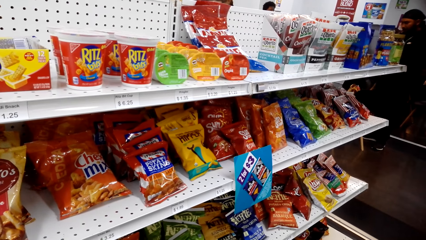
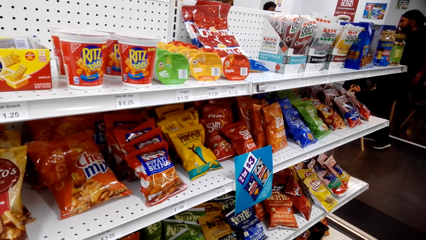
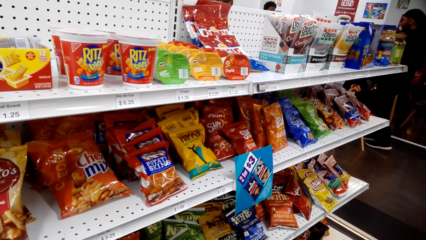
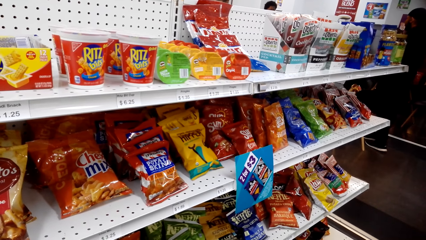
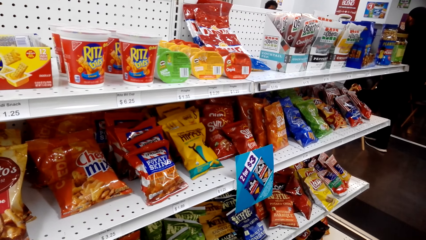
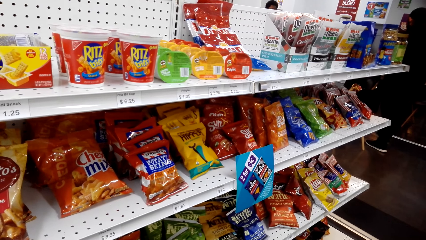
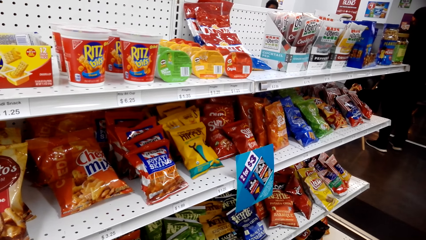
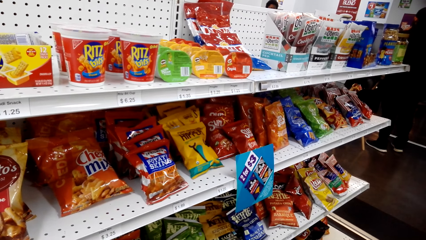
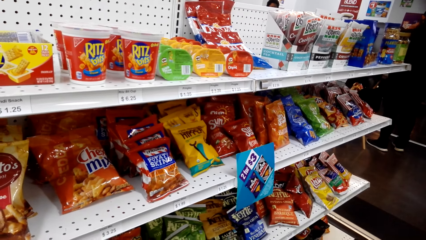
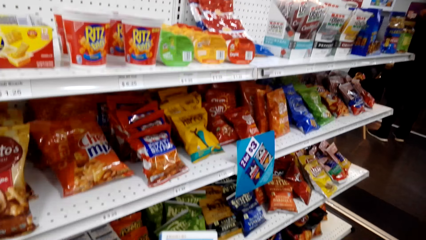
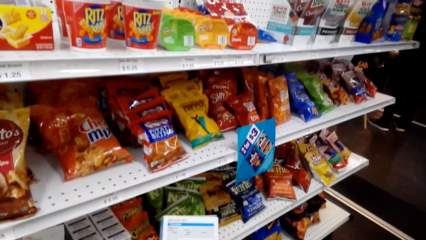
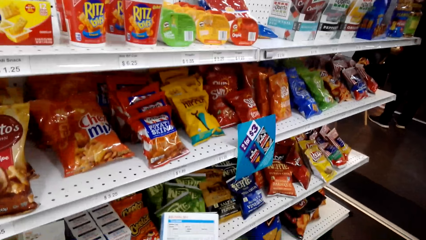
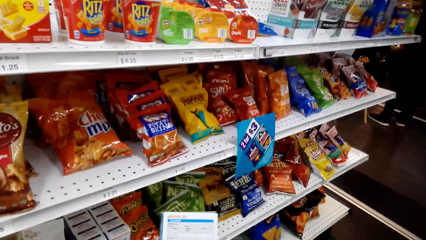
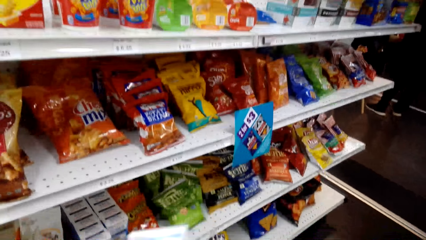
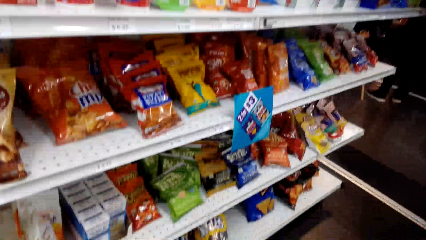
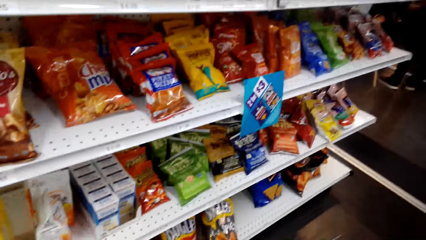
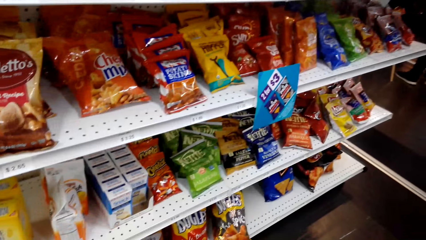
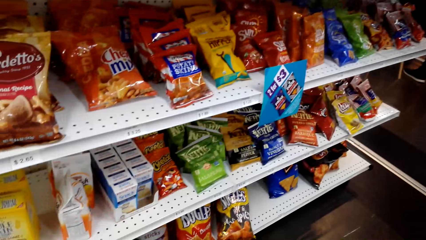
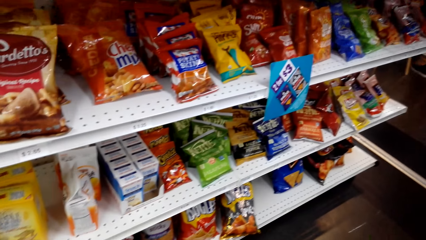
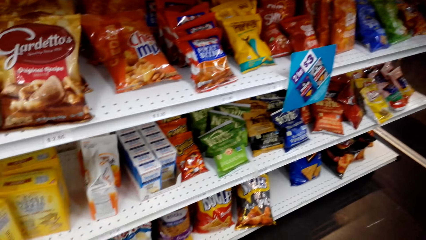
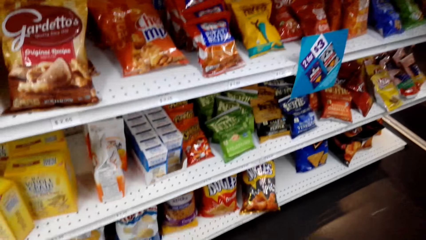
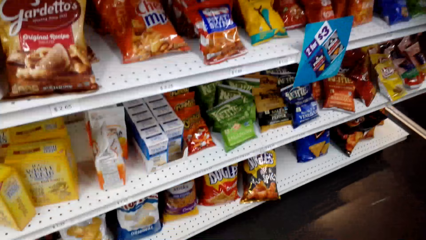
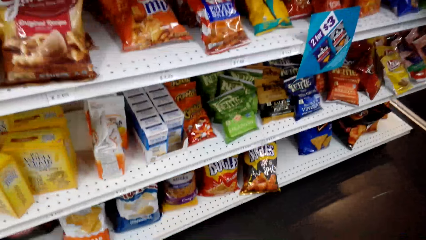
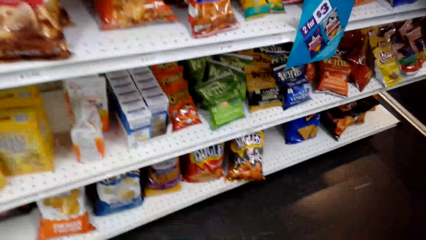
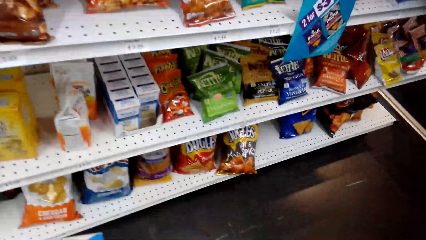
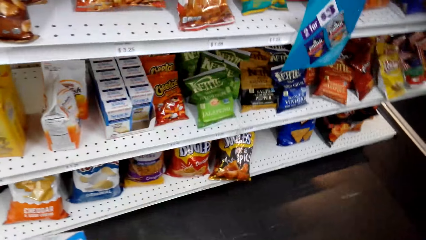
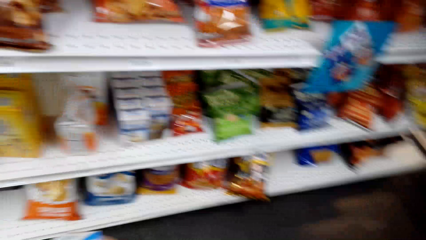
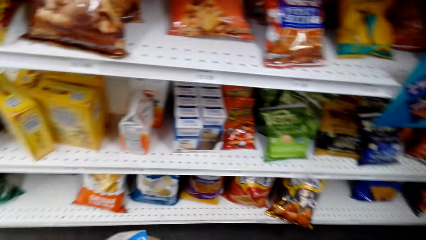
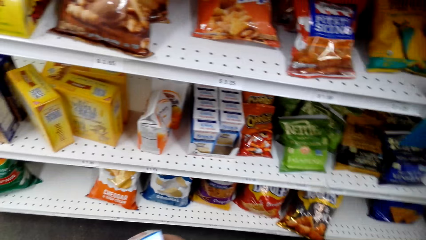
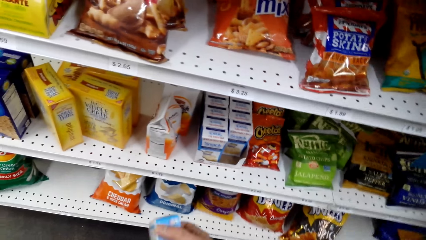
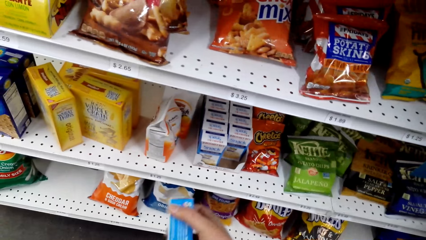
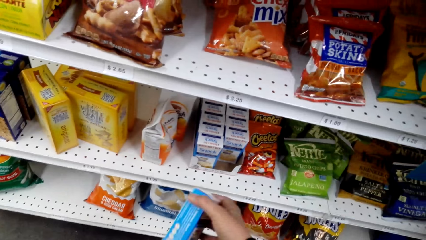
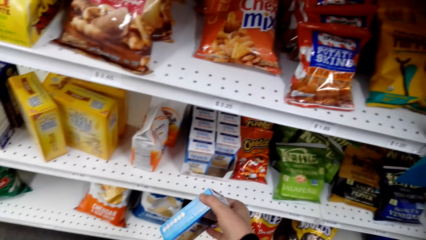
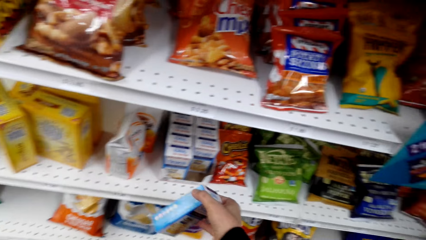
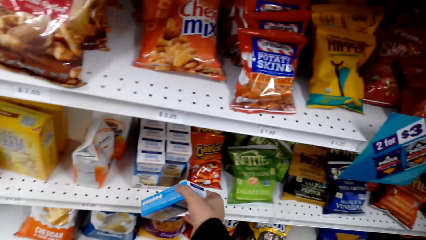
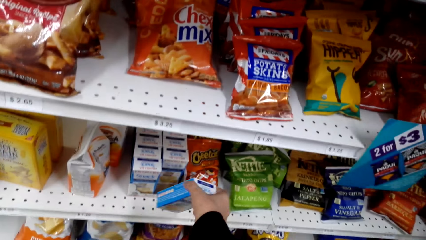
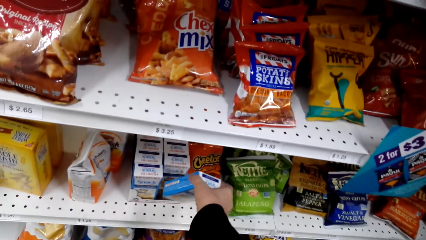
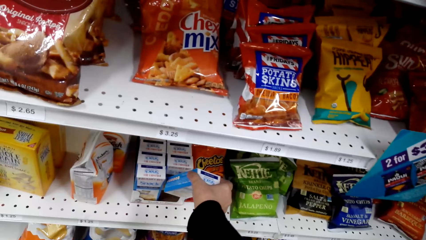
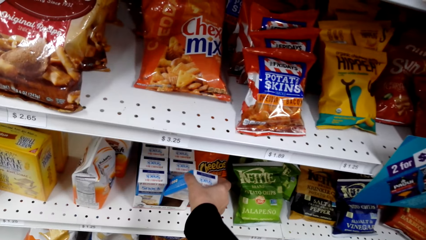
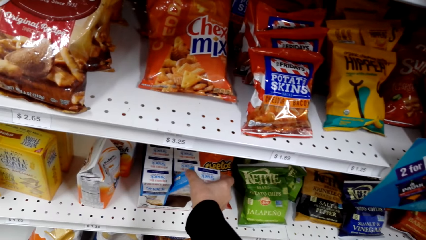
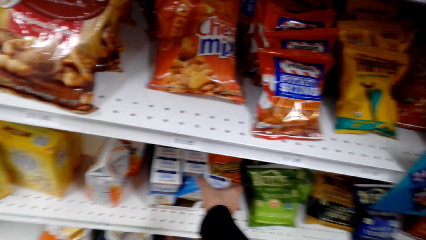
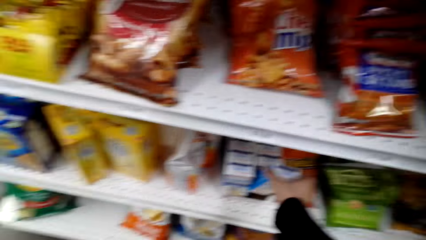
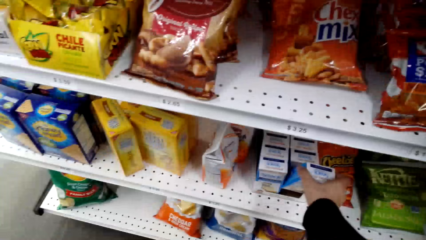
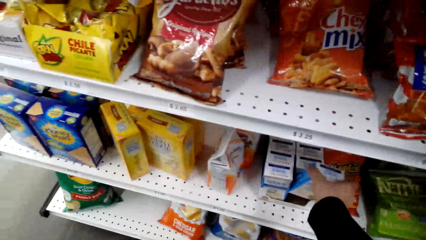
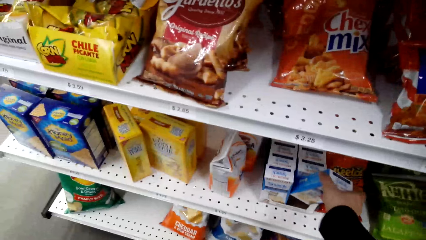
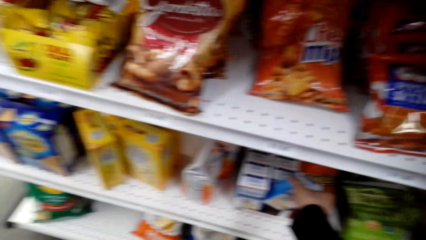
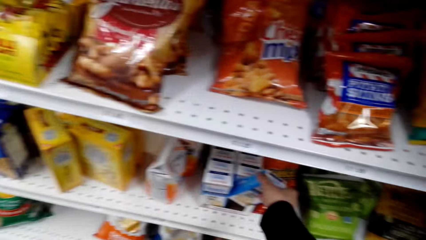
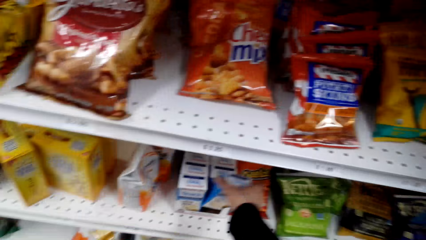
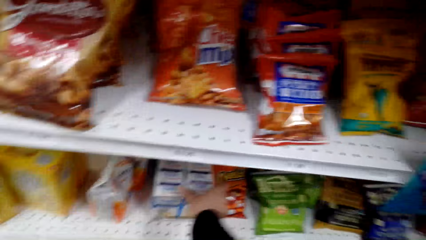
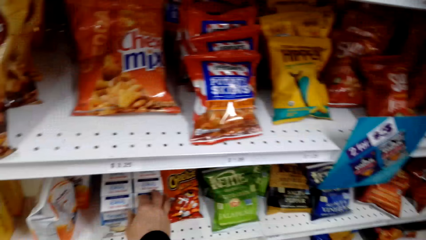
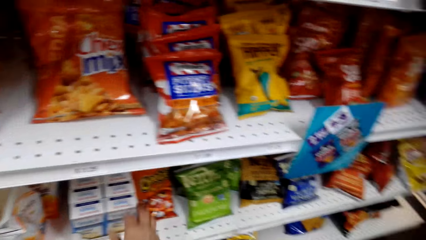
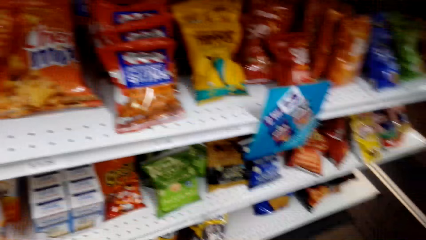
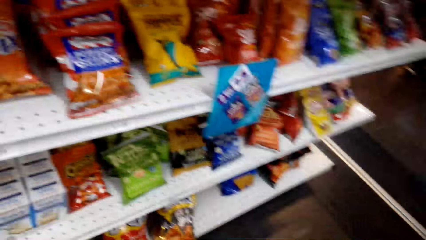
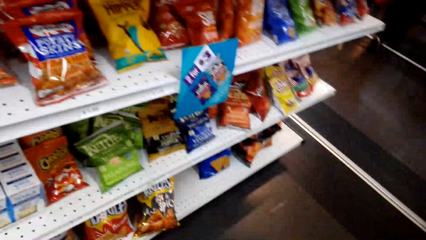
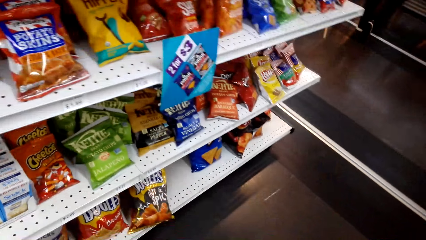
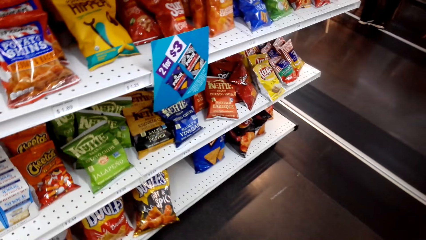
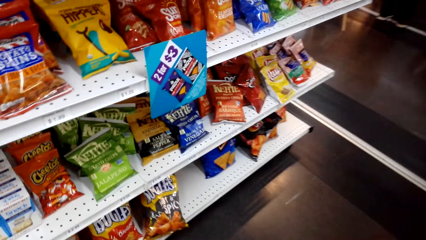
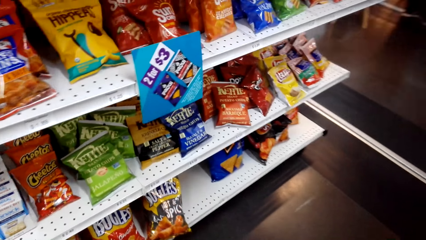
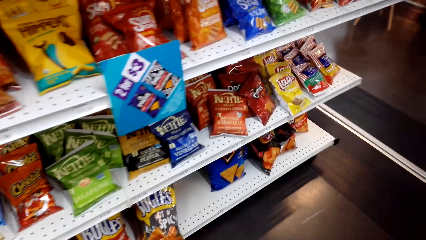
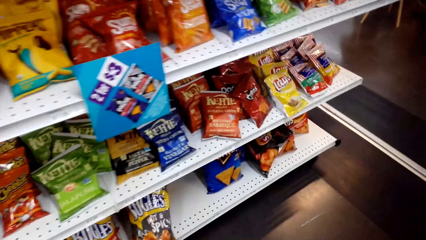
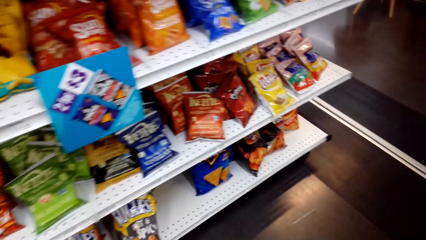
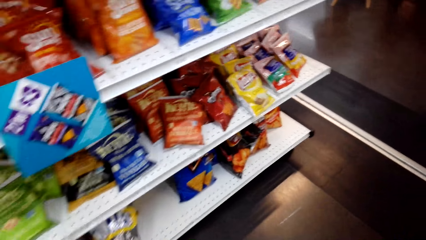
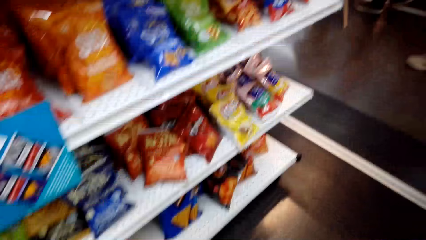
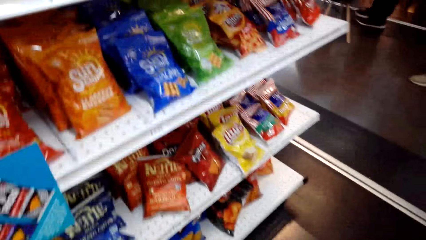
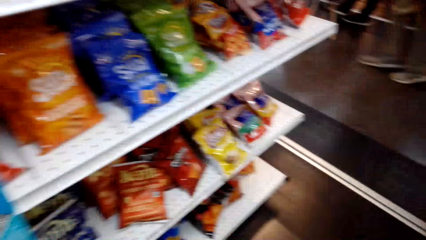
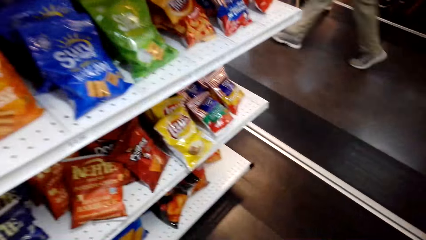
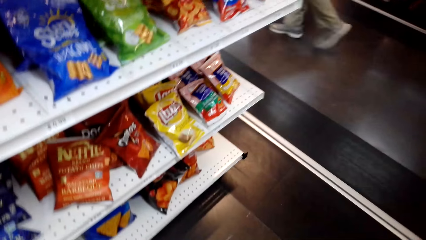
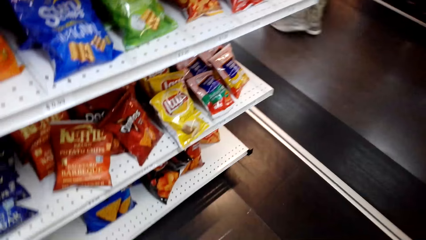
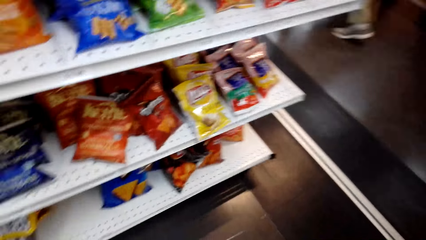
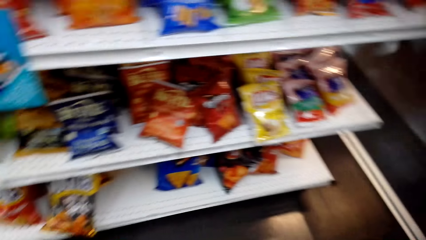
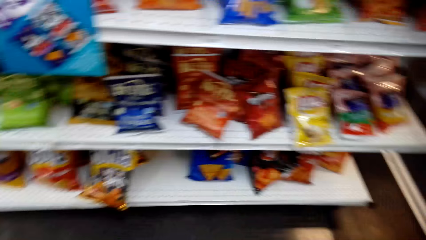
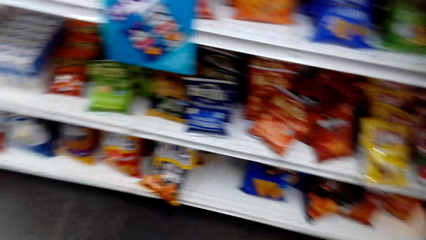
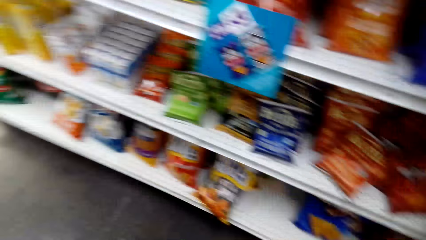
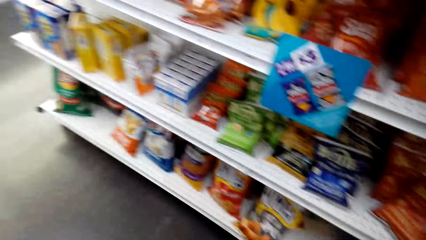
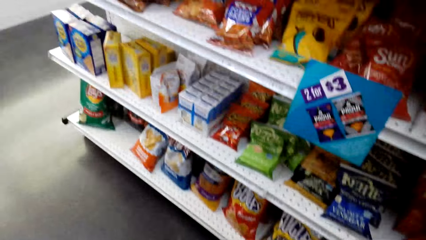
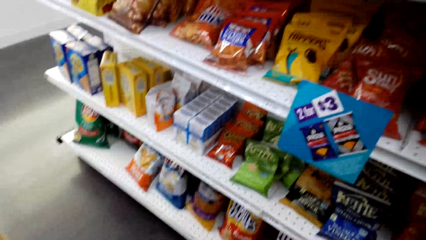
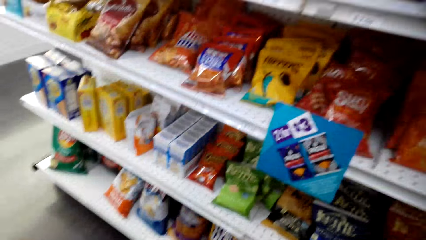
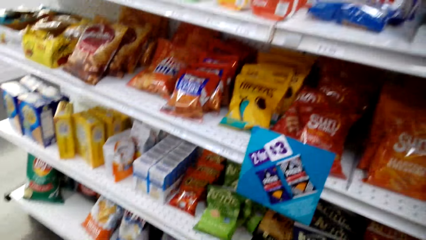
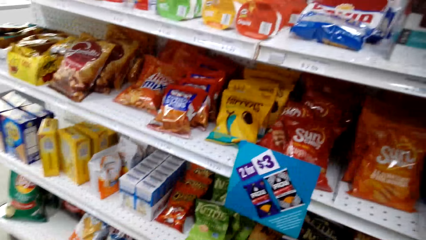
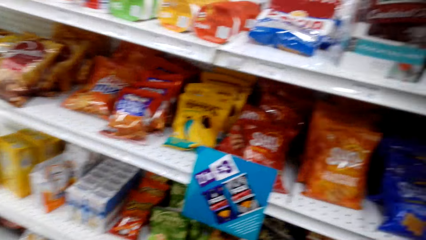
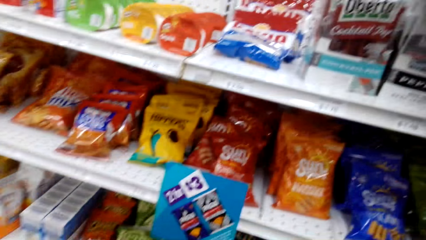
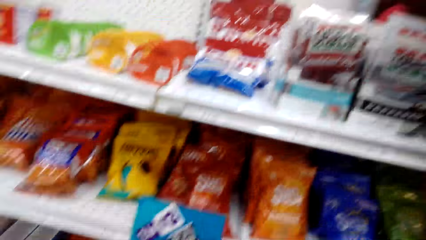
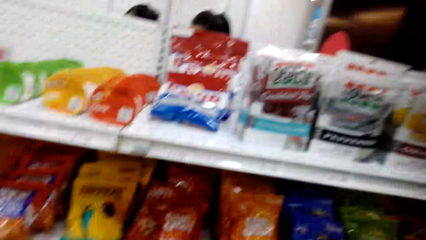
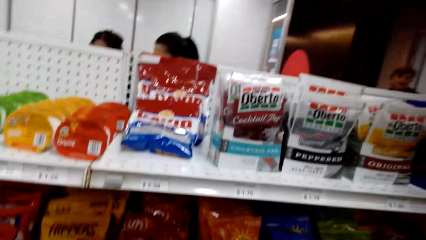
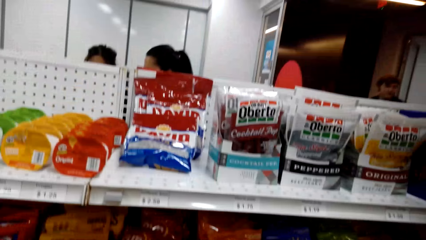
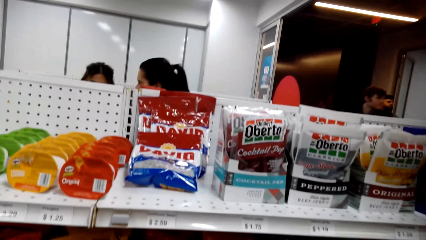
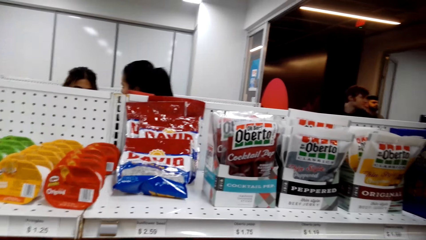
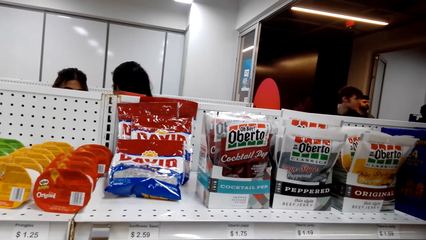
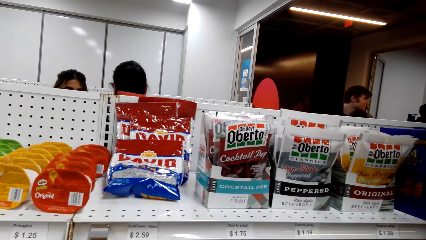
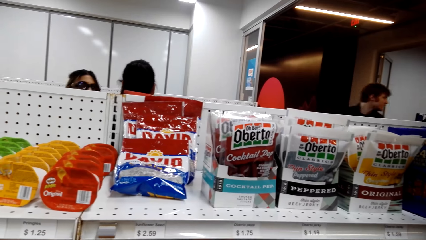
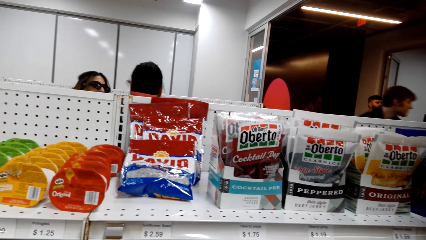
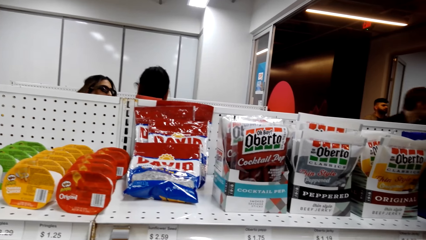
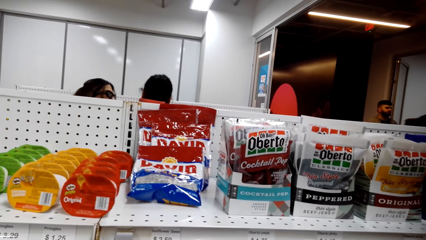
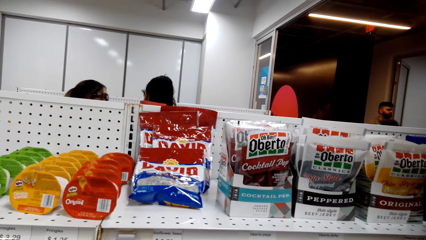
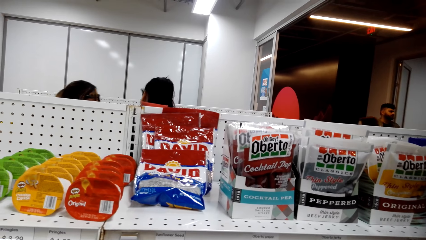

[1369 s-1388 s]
The camera wearer puts back the snack in the shelf with his right hand. He walks around the supermarket. He looks around.
